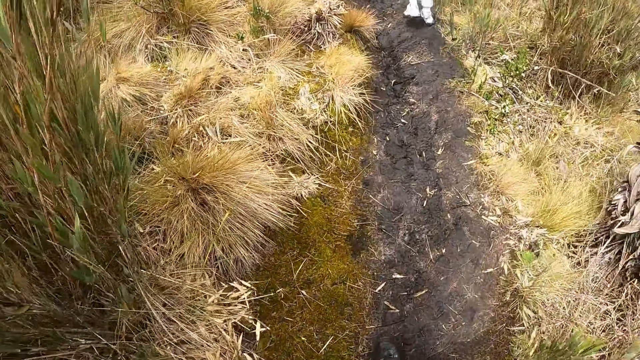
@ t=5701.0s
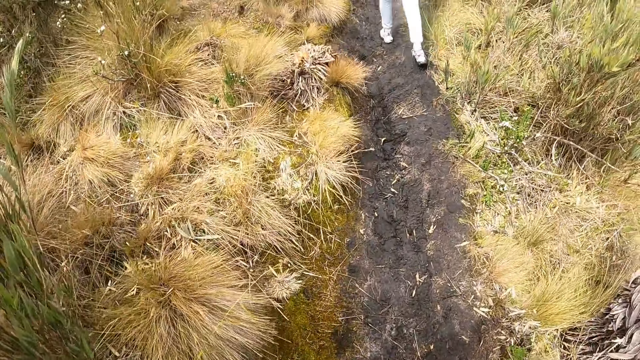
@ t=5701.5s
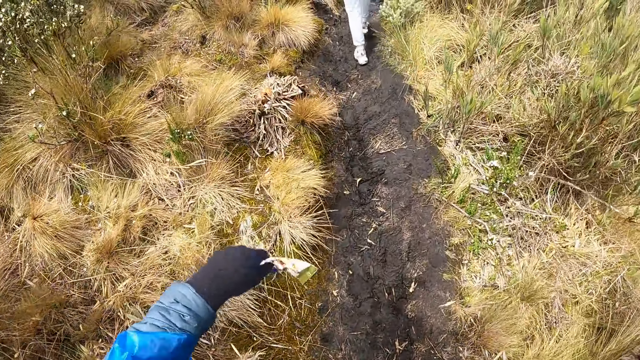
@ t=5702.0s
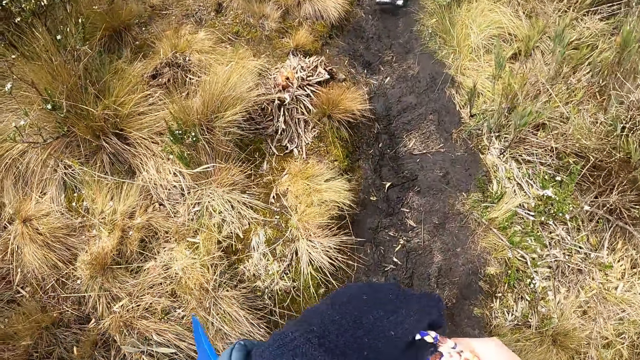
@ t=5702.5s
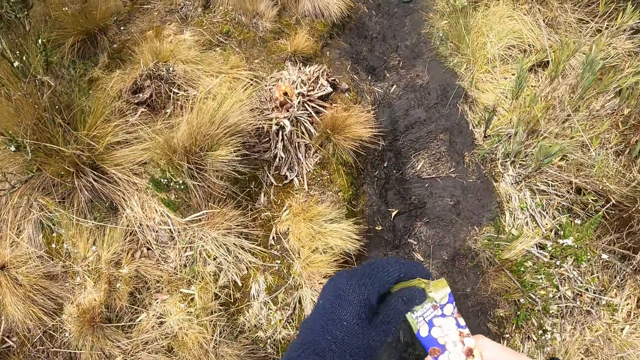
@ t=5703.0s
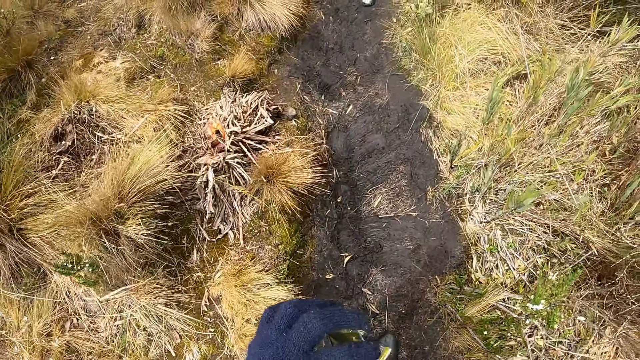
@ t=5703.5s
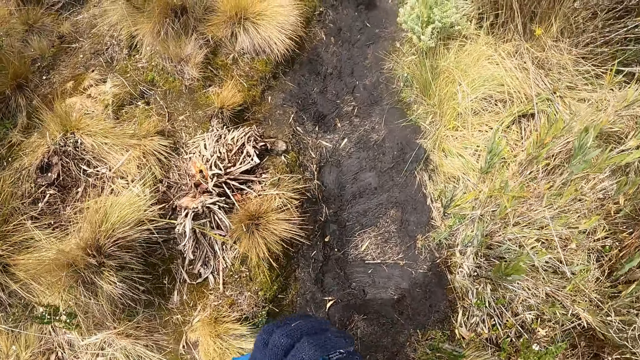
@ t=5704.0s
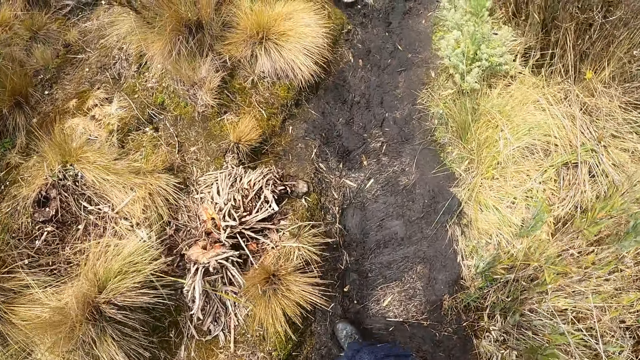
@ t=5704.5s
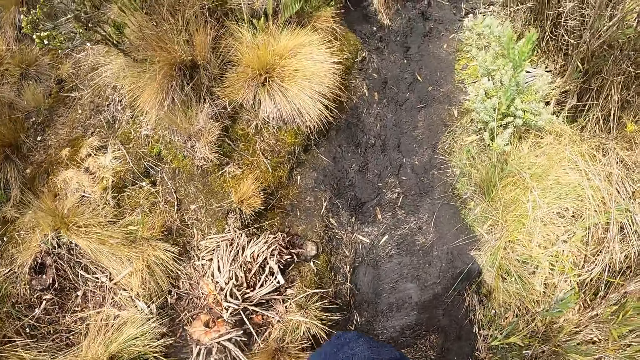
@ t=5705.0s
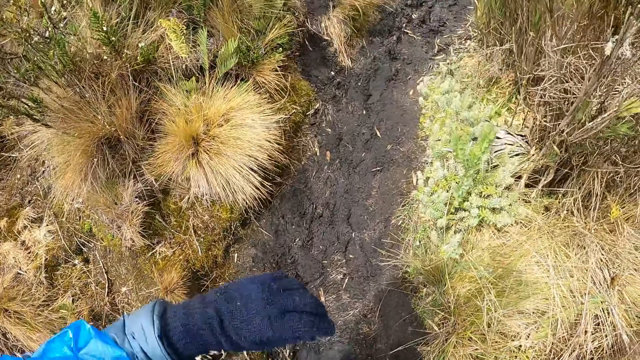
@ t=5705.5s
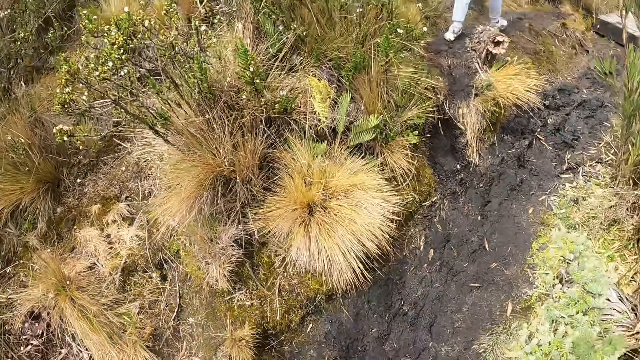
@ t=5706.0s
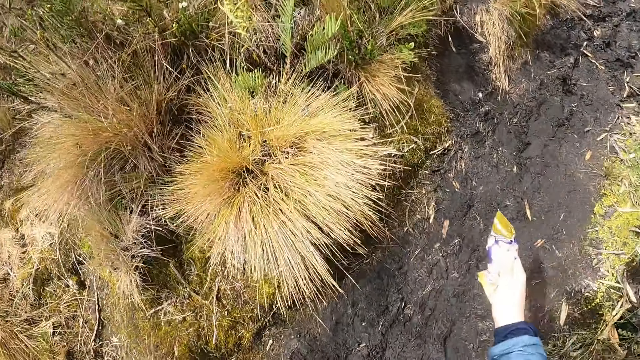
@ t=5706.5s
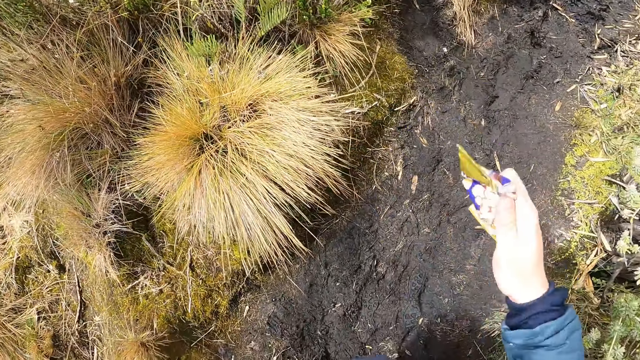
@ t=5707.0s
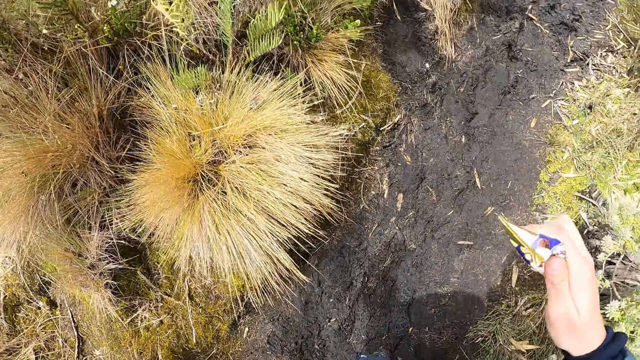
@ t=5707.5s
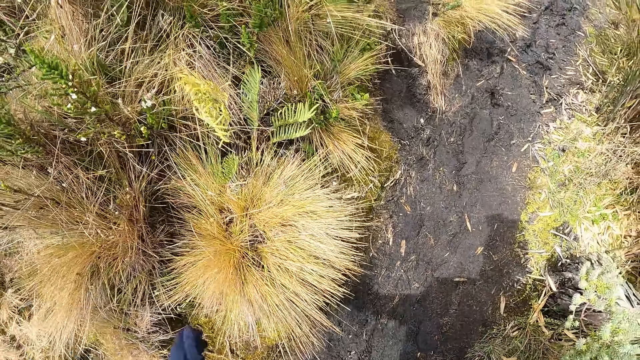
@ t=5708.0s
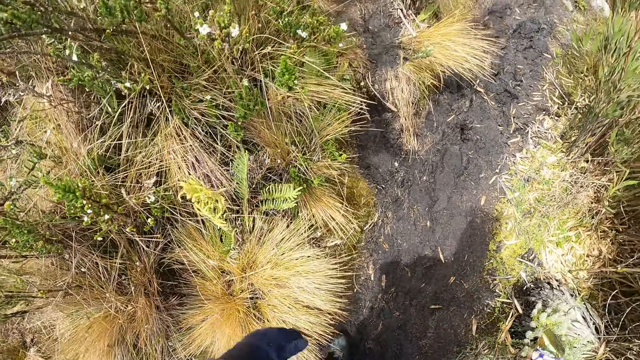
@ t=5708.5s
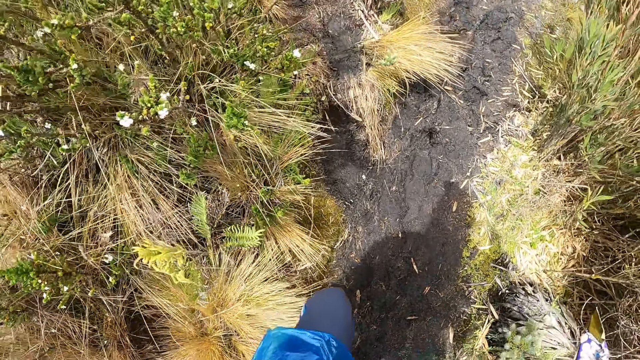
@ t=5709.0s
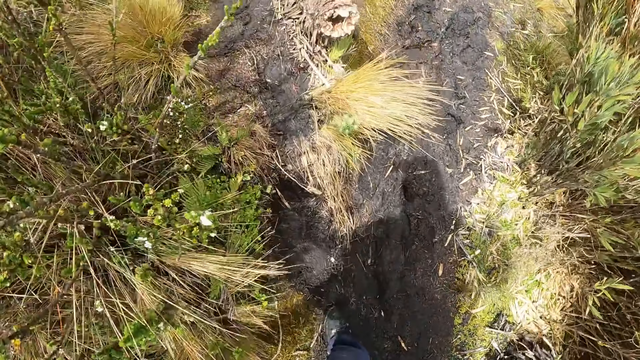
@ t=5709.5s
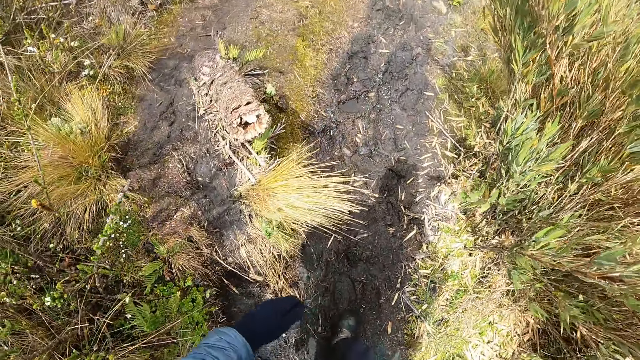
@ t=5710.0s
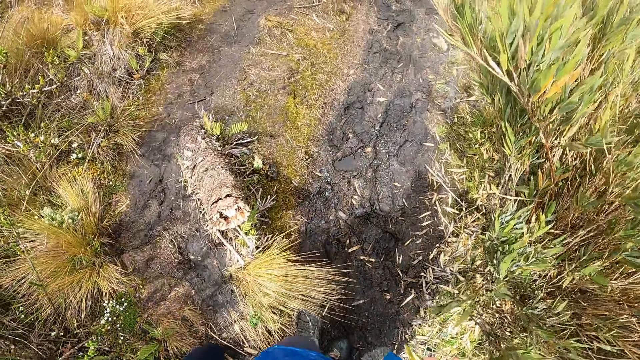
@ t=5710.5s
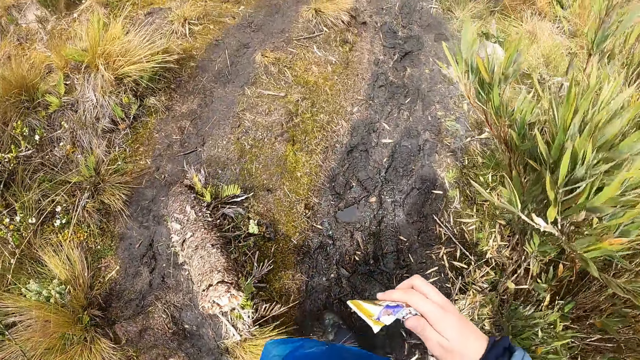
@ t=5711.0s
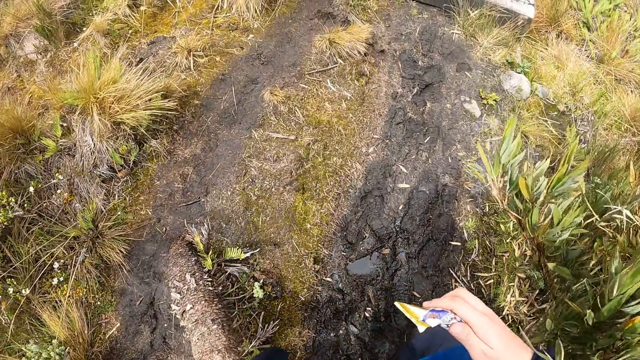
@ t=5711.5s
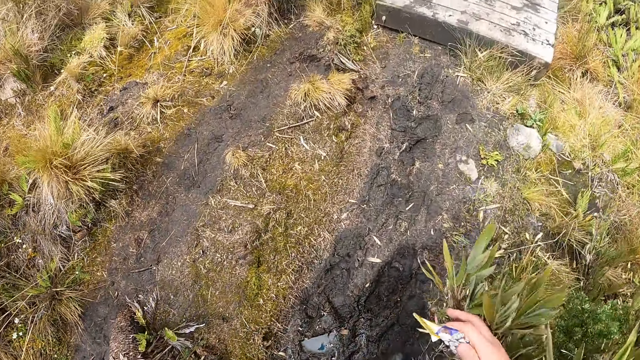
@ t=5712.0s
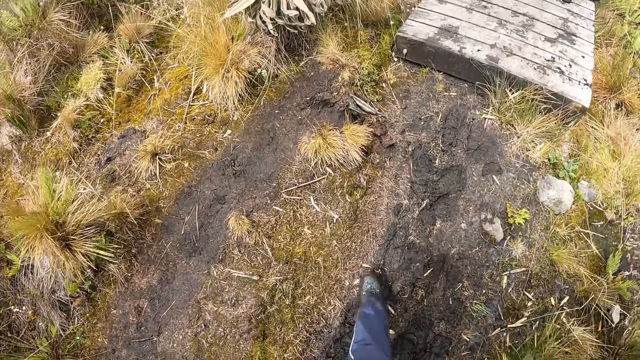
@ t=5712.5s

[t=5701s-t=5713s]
The camera wearer passes the sachet in his left hand to his right hand. He holds the packet with both hands. He walks. He holds the packet in his right hand. He walks.

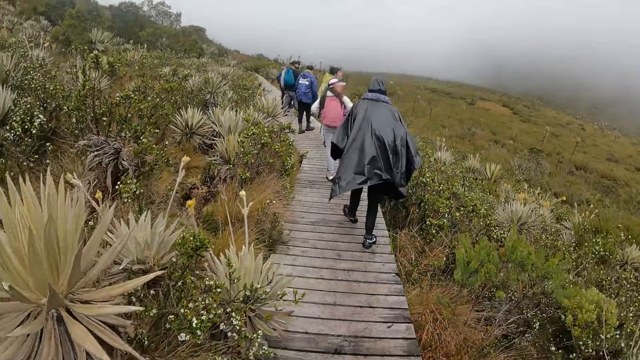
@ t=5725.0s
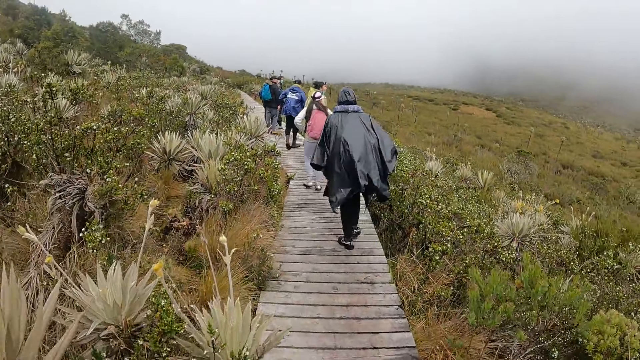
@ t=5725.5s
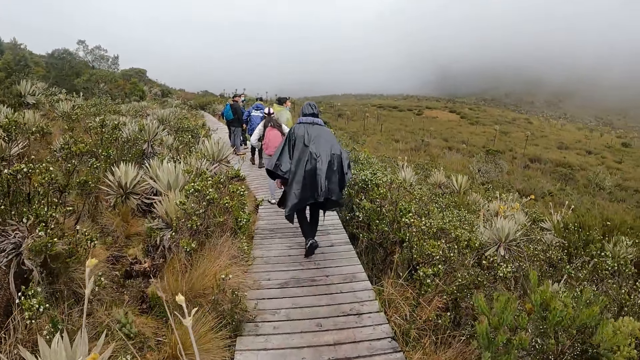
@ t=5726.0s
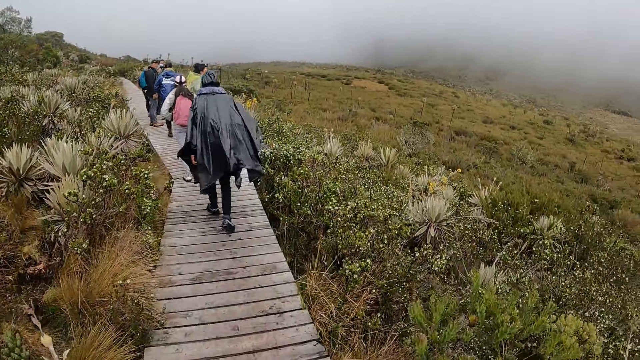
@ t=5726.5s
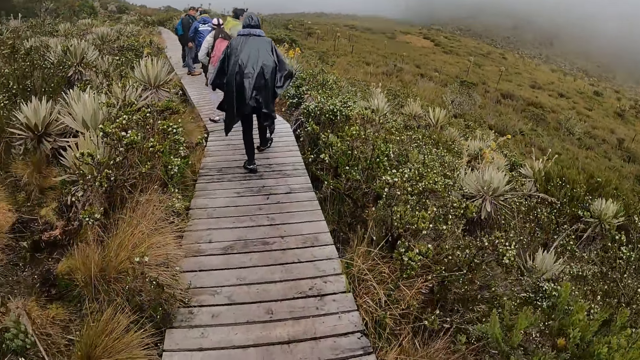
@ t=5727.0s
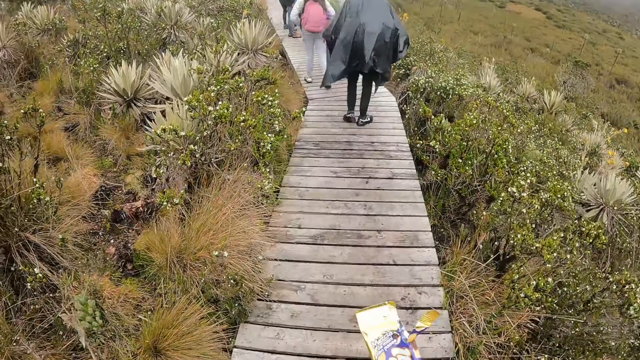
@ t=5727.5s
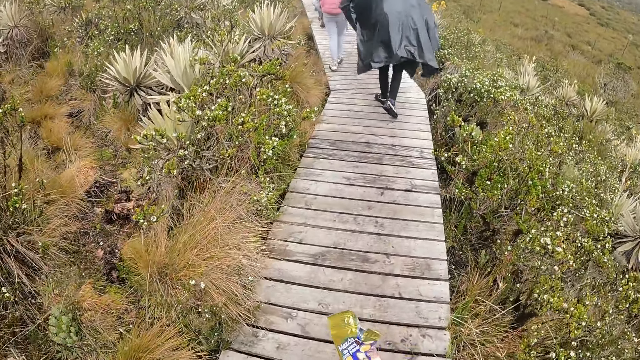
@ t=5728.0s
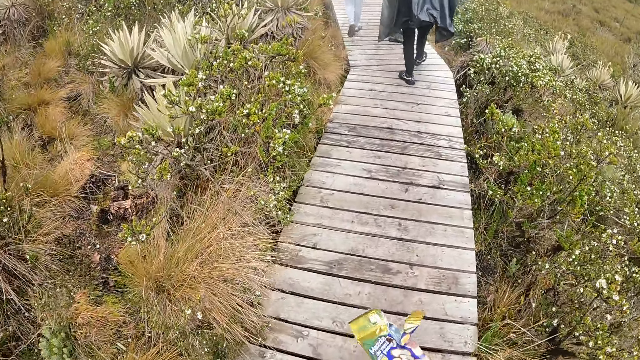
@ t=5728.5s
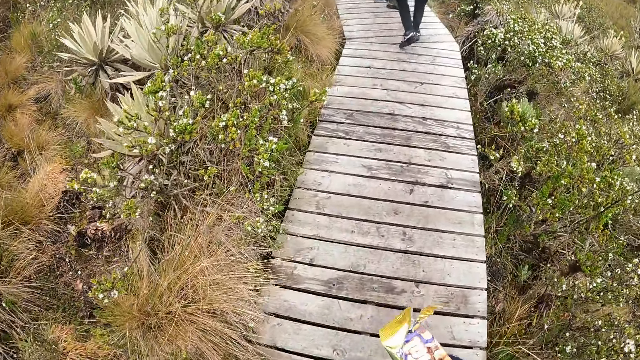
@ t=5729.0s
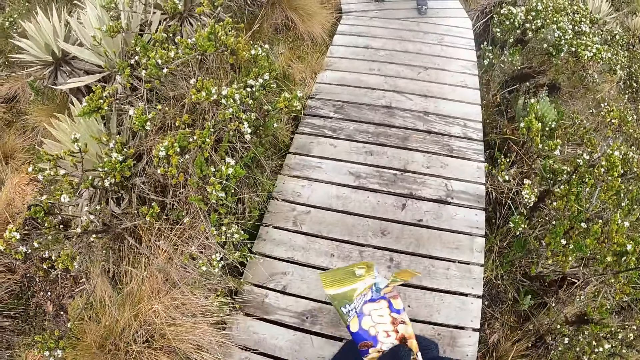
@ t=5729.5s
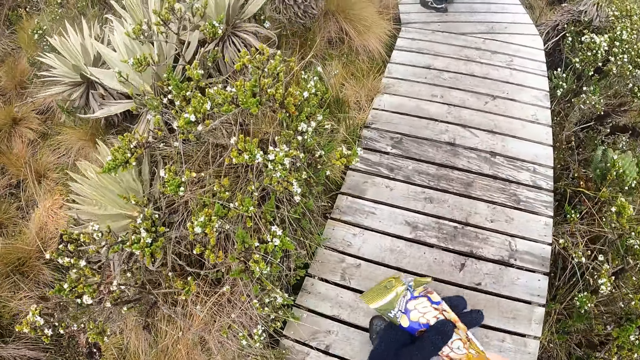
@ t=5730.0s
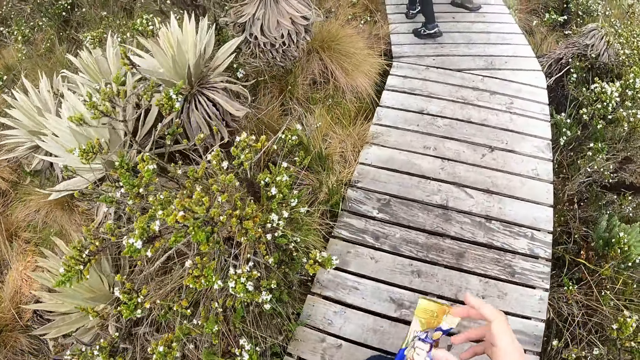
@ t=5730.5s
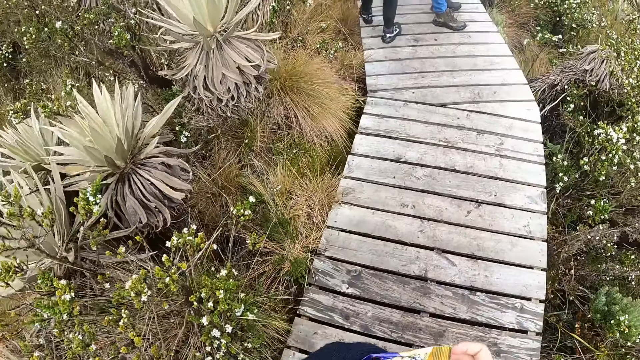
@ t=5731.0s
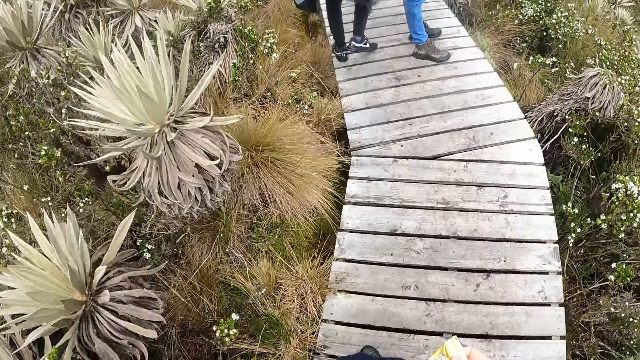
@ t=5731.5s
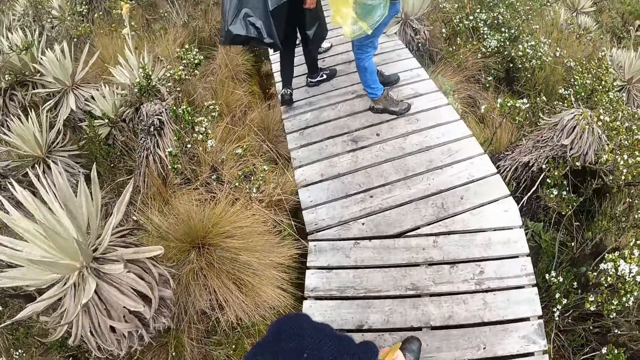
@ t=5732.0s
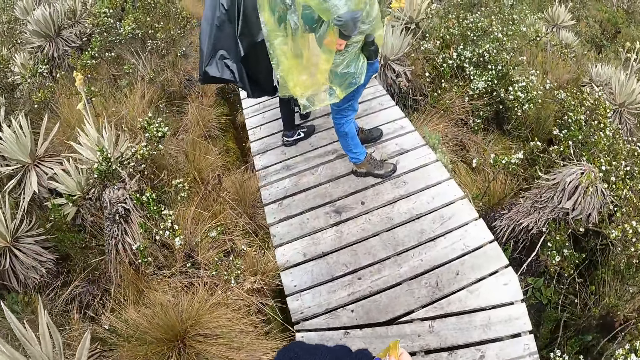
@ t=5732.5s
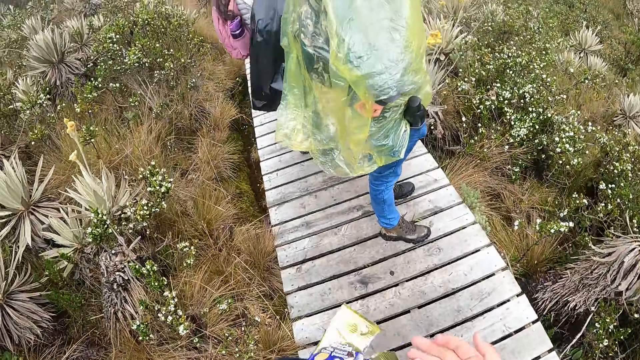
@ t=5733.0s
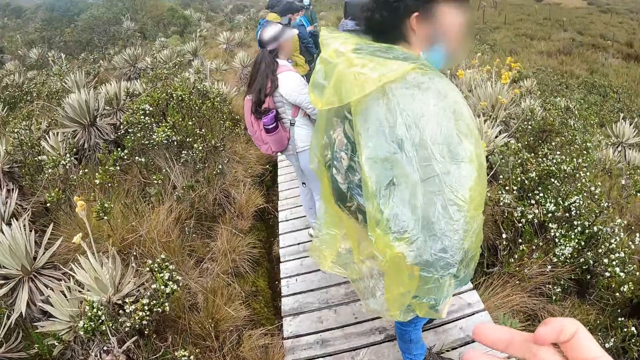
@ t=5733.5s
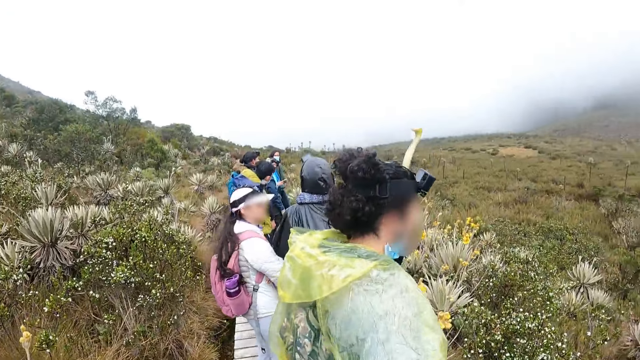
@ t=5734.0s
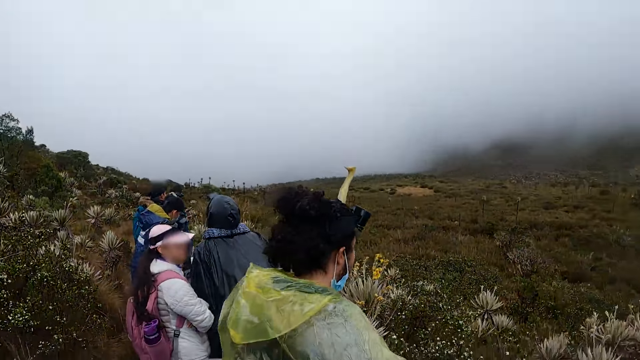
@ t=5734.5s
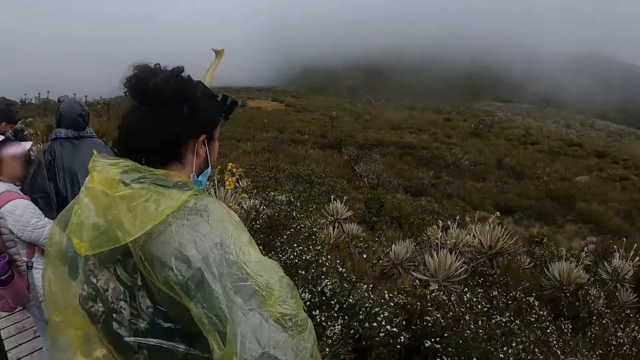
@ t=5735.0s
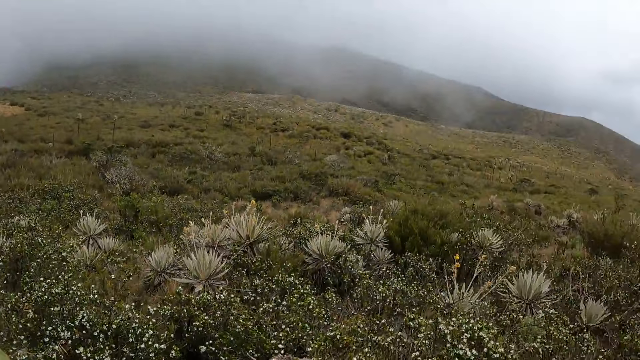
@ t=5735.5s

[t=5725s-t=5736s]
The camera wearer removes a cookie from the sachet with his hands. He puts the cookie in his right hand into his mouth.
